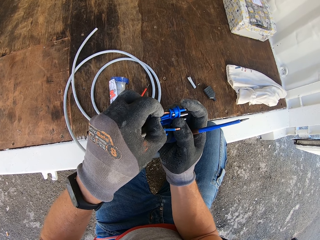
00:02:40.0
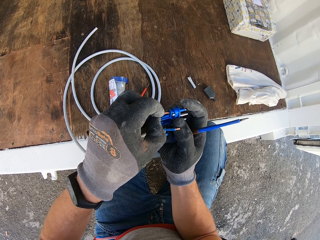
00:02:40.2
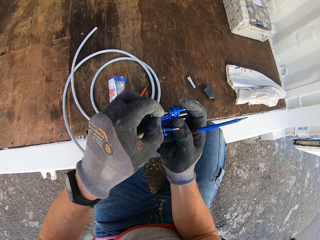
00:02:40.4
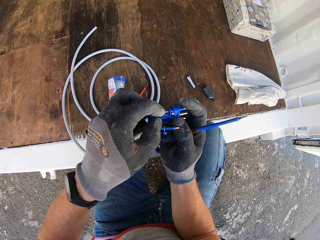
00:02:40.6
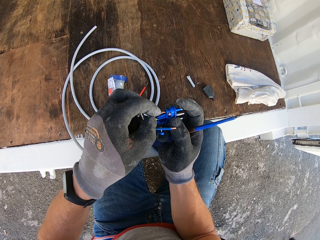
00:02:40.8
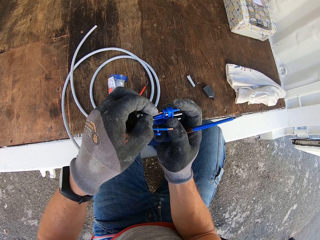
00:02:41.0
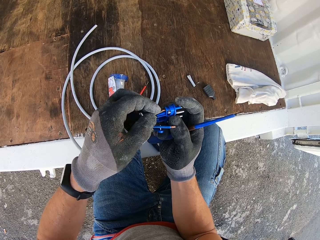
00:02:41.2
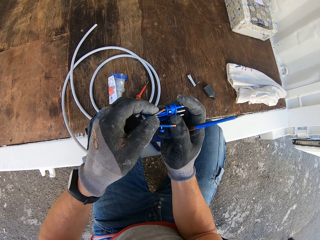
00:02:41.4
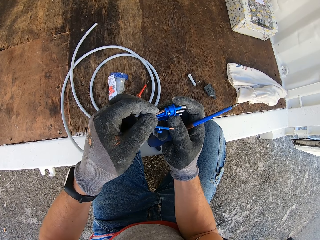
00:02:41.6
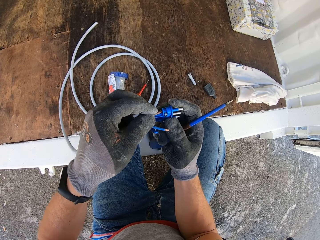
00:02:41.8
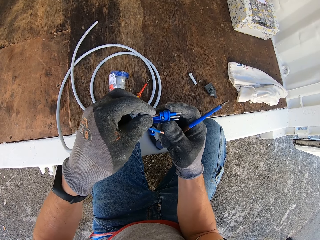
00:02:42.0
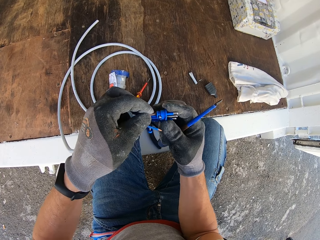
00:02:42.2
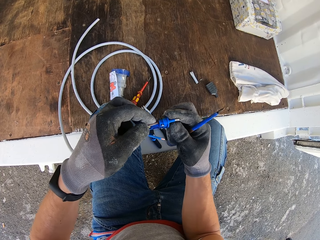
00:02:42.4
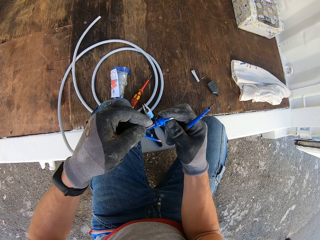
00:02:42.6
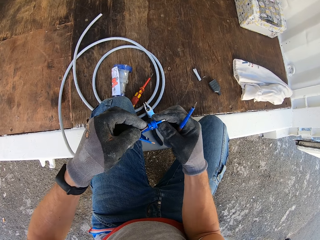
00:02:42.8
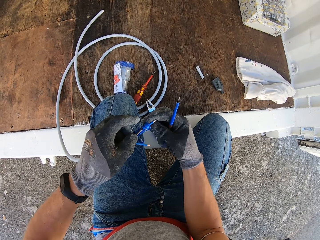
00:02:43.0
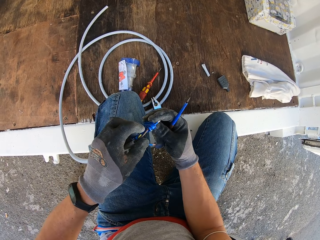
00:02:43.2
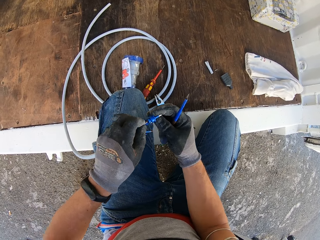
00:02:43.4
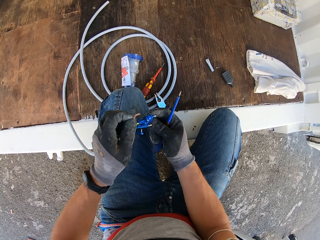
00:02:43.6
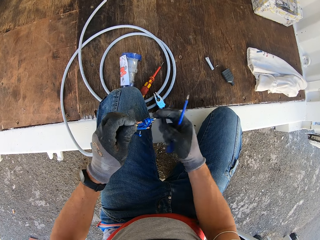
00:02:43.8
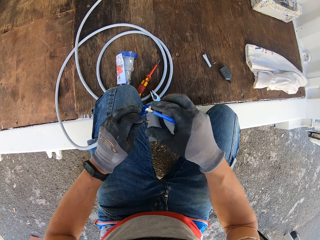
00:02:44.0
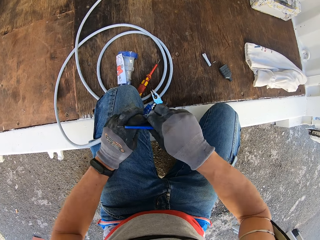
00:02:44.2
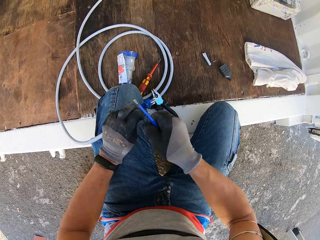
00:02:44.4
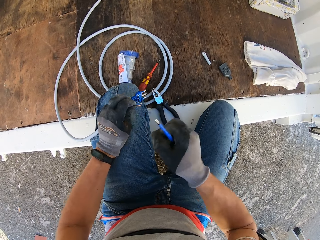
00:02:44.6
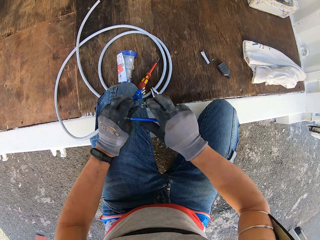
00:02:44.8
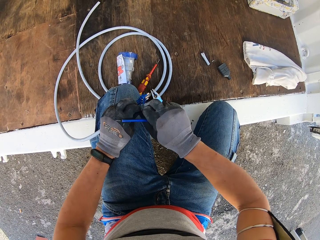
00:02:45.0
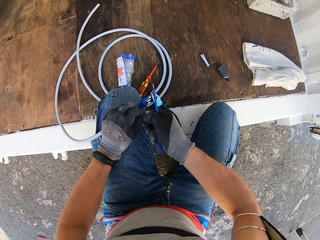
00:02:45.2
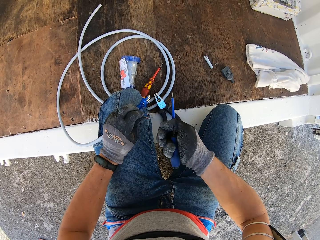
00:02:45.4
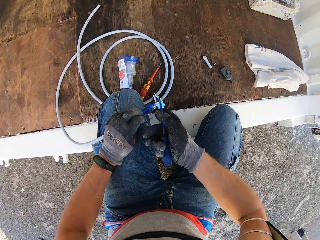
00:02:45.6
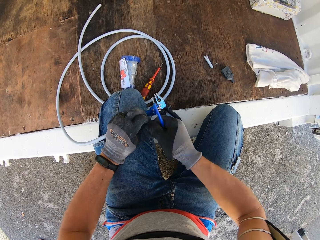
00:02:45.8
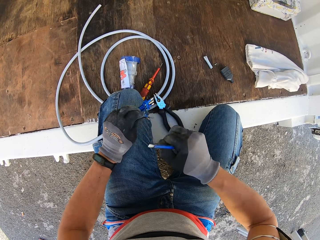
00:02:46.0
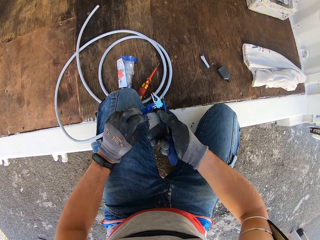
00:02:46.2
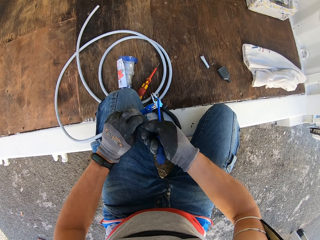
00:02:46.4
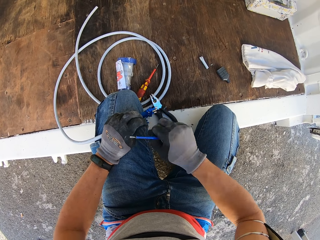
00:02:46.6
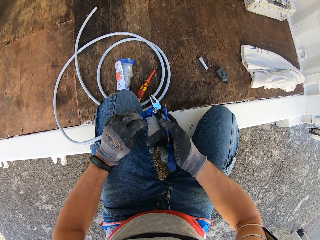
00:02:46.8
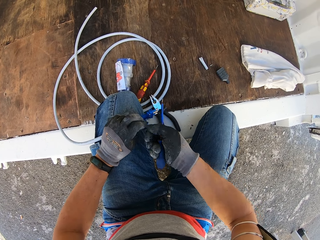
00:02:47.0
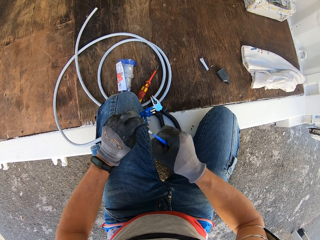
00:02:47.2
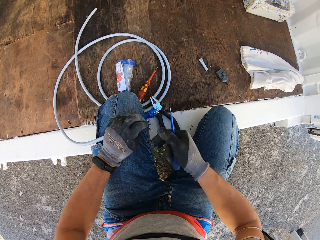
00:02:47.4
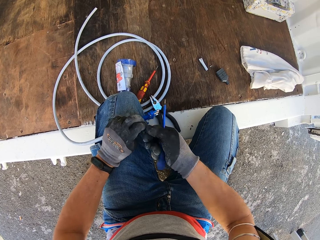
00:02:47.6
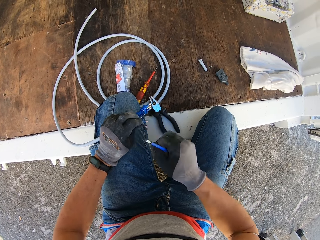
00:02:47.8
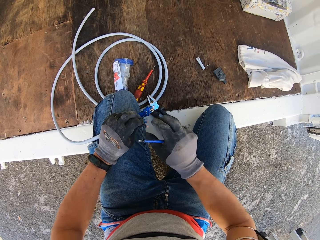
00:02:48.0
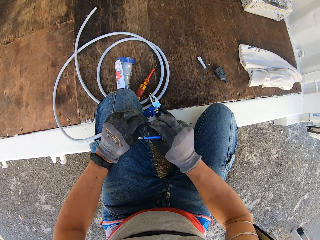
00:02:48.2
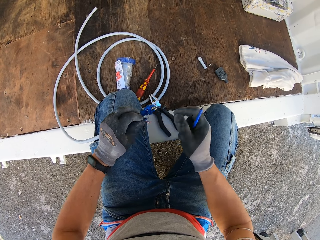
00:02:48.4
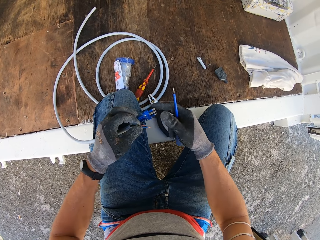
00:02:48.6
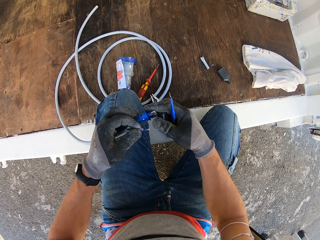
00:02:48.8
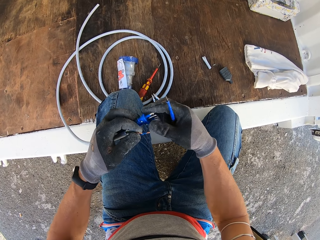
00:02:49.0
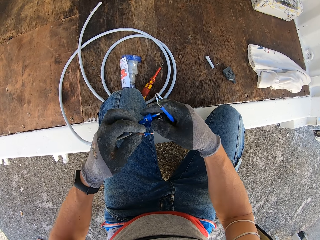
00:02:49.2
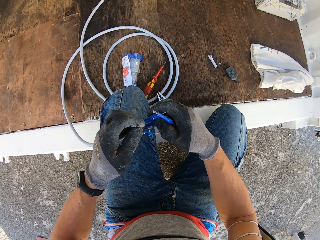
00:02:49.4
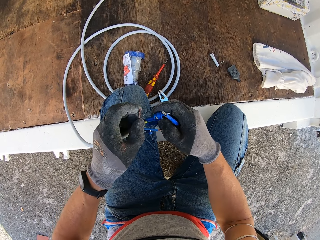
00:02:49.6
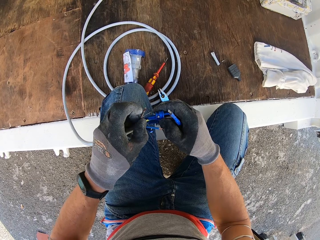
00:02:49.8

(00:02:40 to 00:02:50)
The camera wearer removes the wire from the adapter. He twists the wire with his hand.

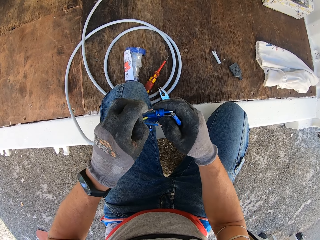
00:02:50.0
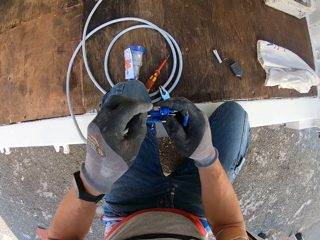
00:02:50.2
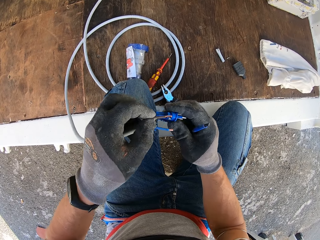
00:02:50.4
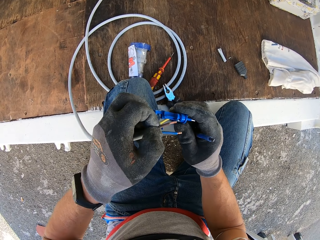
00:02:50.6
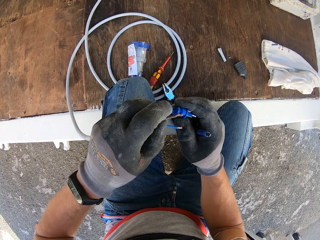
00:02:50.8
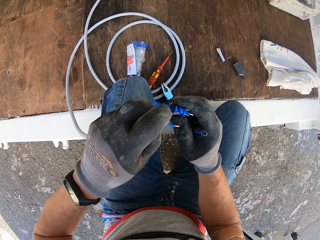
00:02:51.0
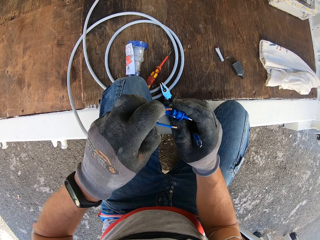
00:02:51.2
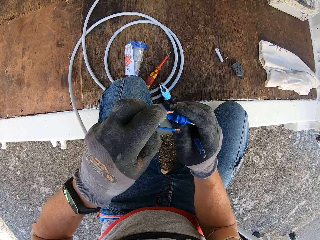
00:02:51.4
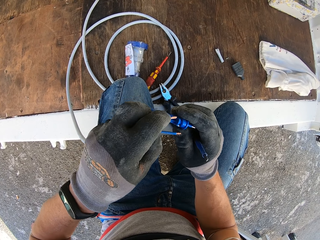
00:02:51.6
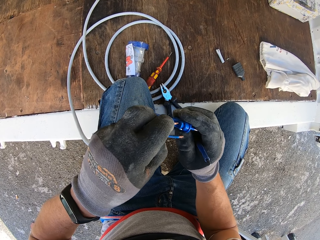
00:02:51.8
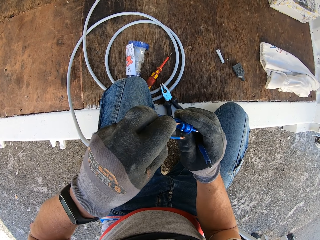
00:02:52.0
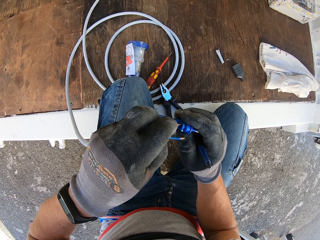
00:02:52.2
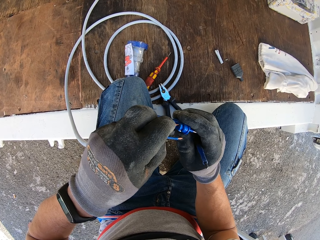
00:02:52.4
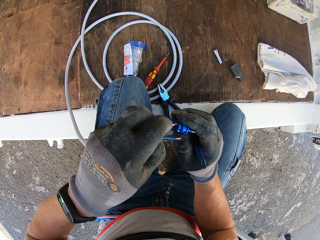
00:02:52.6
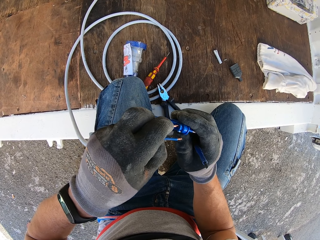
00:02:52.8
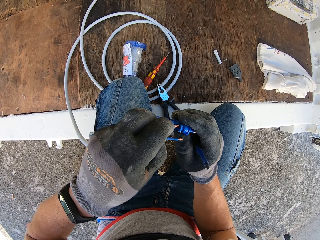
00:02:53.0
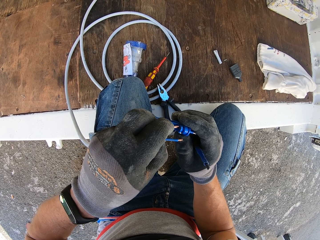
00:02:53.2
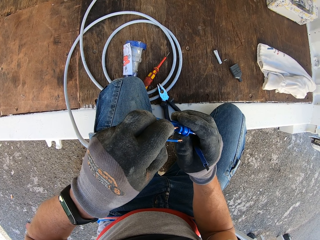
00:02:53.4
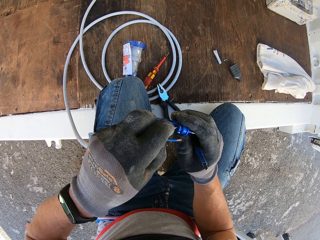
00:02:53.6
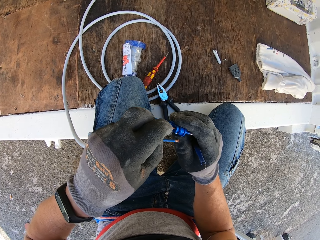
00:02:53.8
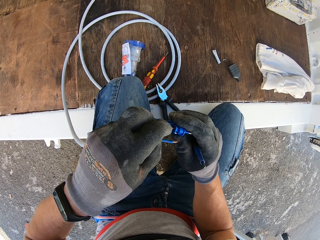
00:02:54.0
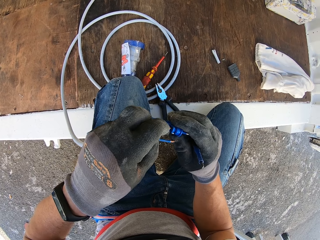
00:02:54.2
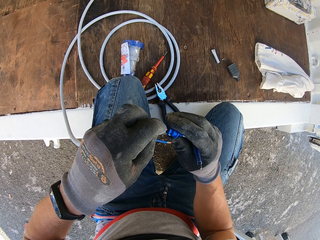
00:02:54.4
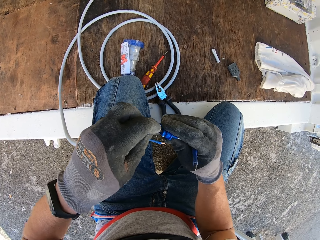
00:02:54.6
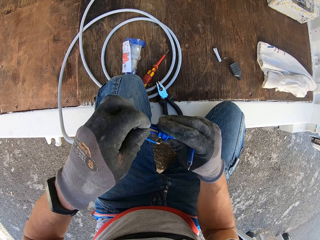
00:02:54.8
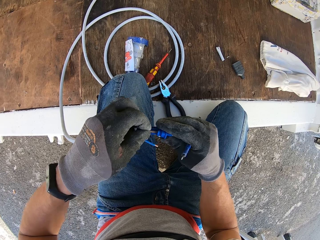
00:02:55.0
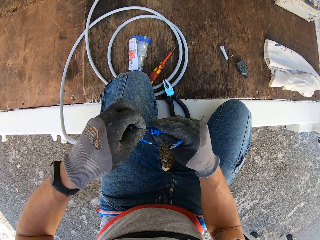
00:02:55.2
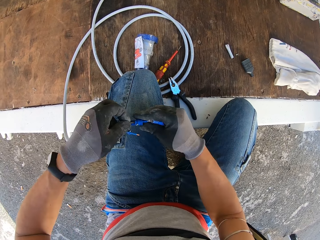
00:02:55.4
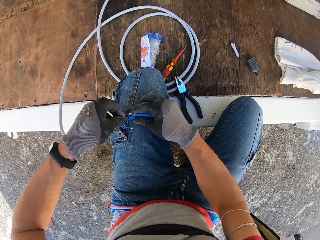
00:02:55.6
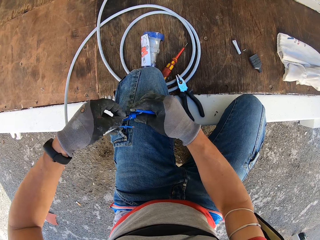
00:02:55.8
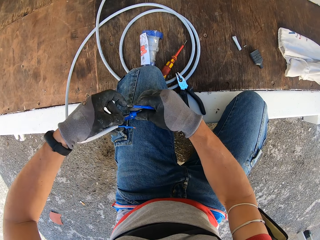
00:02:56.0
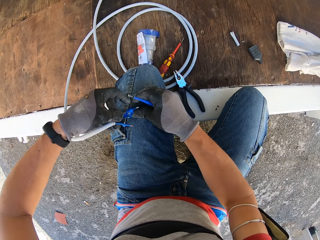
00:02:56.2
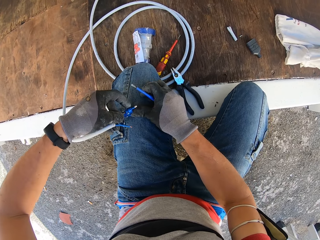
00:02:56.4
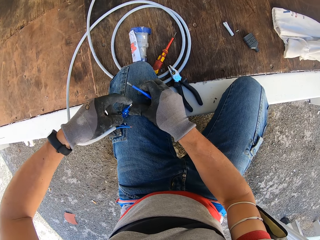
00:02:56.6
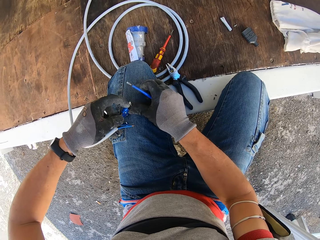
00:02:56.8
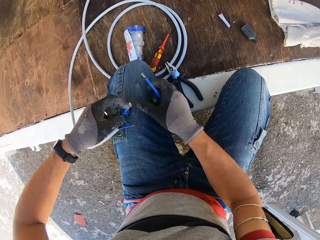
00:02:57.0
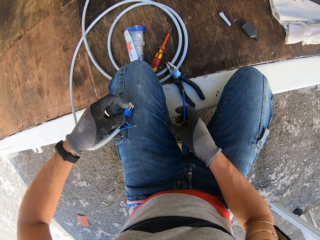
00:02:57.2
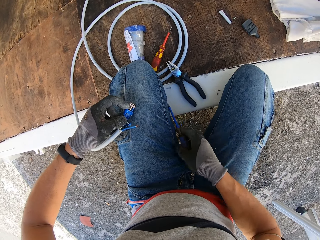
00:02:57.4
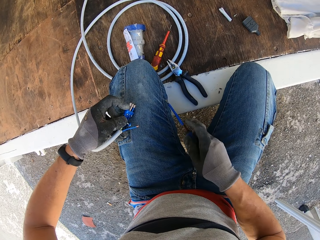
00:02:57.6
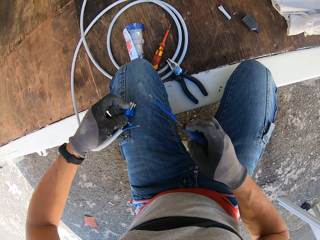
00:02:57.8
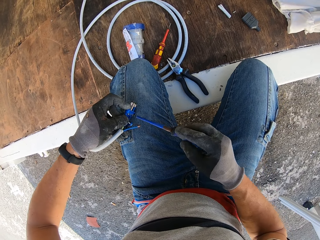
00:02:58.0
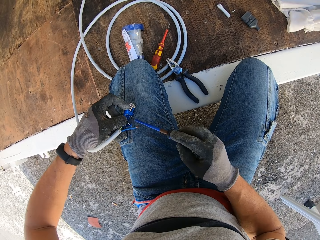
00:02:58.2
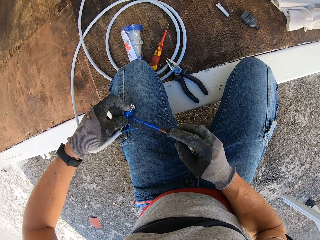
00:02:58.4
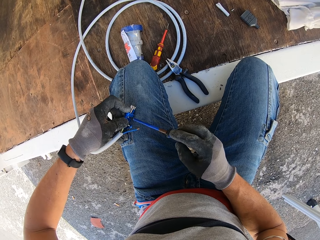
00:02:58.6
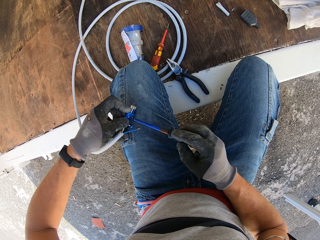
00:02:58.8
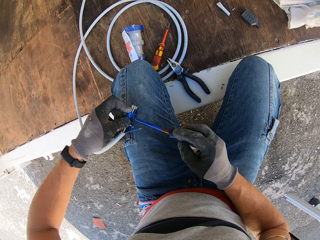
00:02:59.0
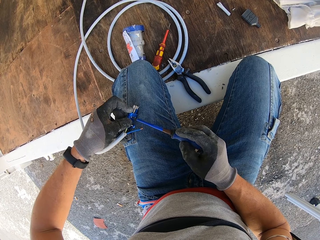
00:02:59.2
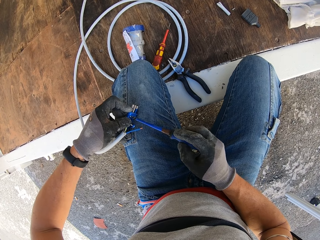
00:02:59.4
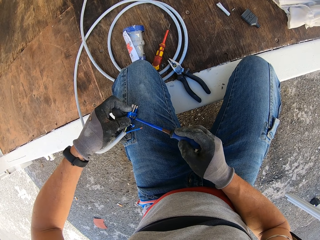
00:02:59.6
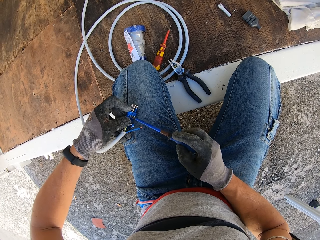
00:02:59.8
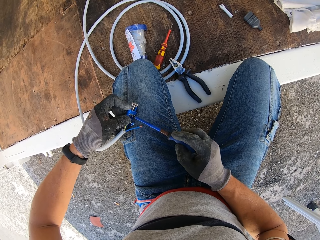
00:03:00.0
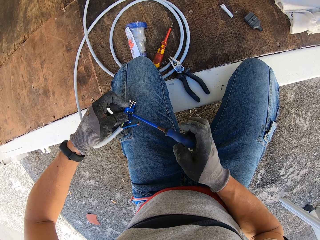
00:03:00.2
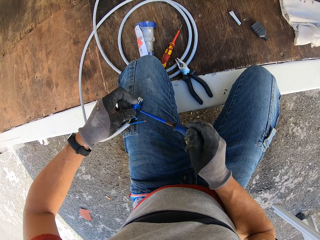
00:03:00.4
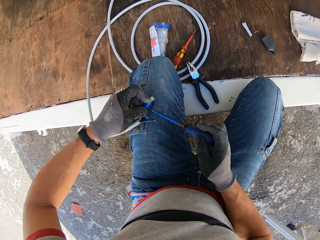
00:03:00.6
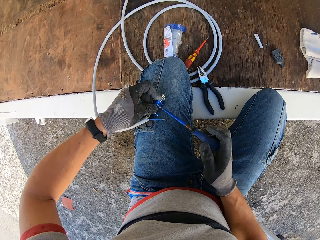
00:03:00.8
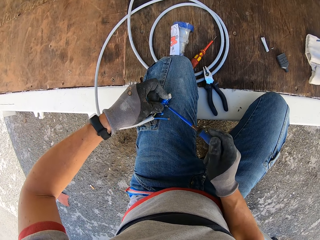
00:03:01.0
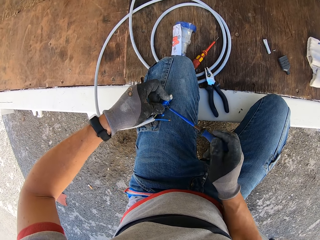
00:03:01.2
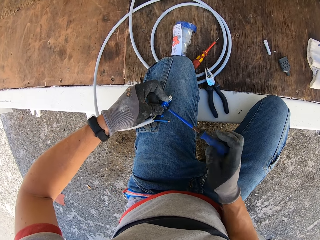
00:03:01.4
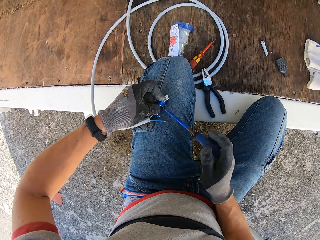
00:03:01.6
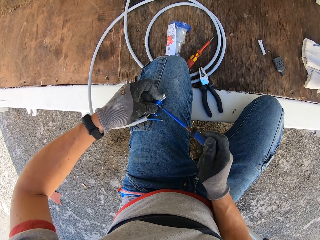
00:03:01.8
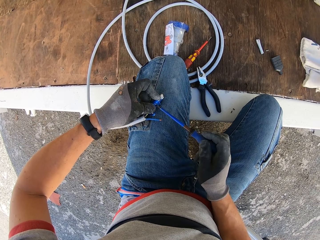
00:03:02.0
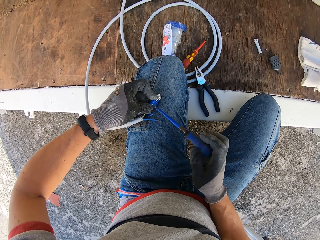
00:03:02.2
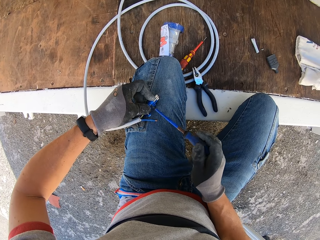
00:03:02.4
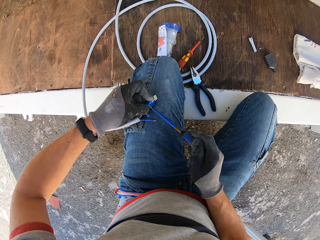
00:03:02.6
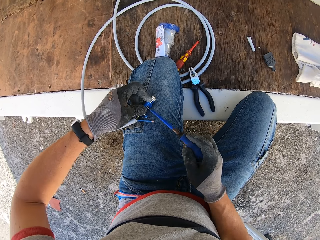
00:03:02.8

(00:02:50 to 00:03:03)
The camera wearer attaches the wire to the adapter. He puts the adapter on his lap. He screws the adapter screw with the screwdriver.
